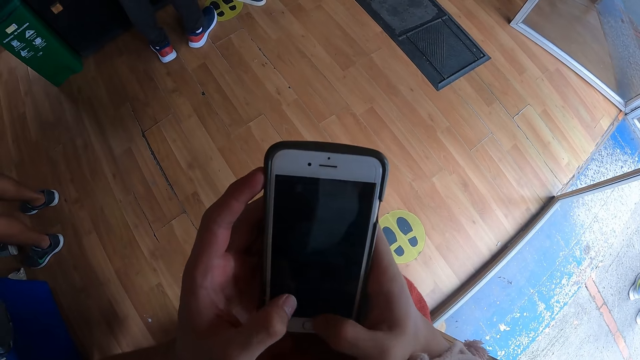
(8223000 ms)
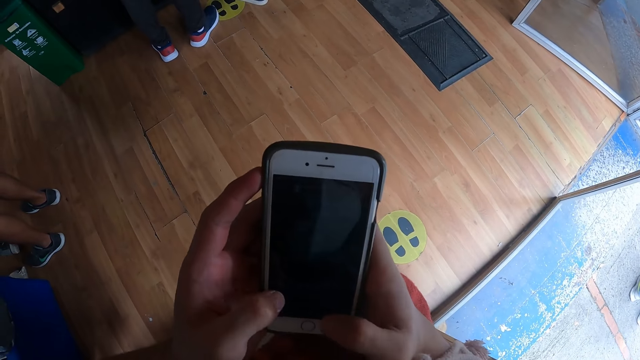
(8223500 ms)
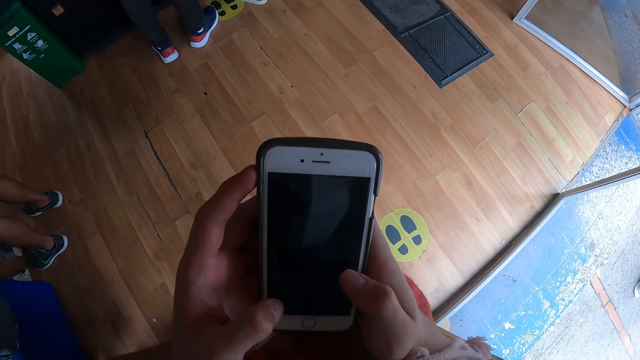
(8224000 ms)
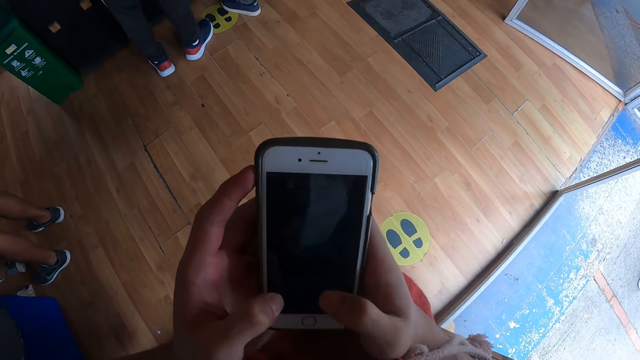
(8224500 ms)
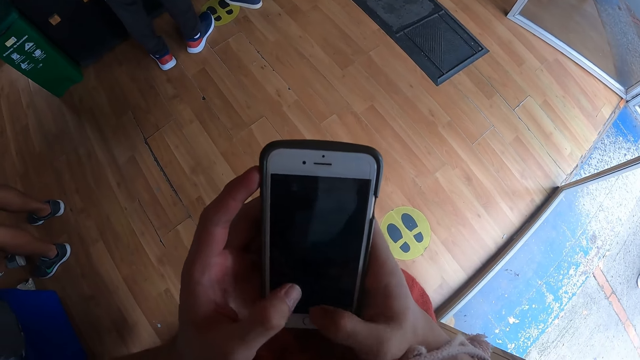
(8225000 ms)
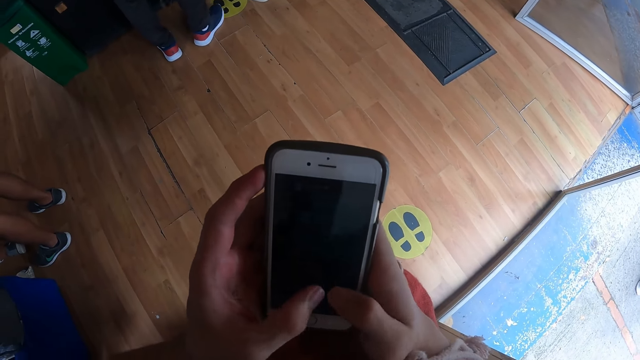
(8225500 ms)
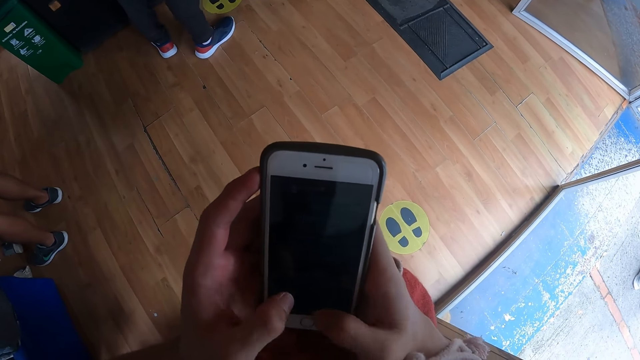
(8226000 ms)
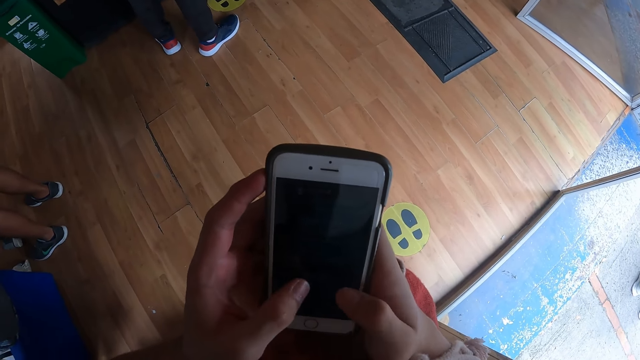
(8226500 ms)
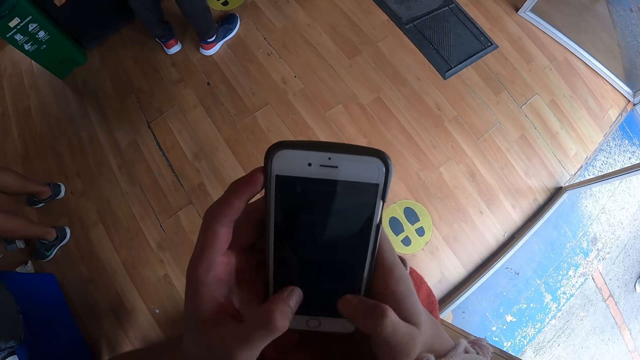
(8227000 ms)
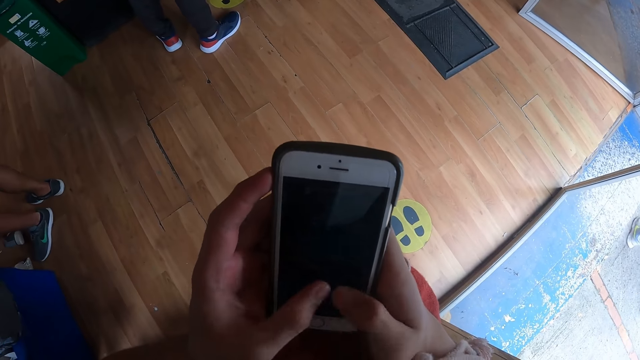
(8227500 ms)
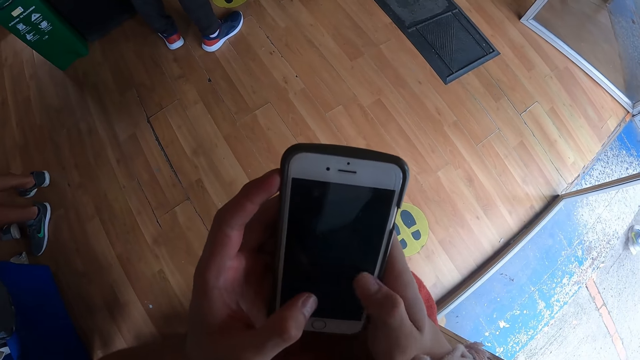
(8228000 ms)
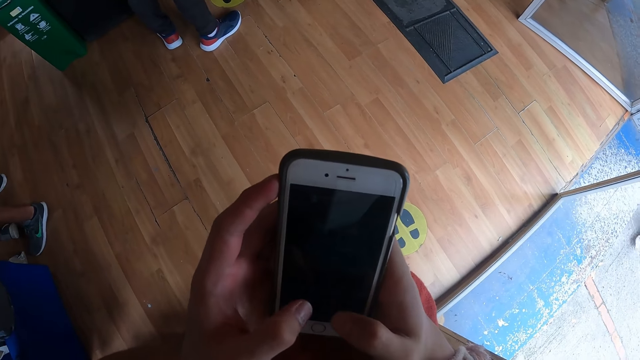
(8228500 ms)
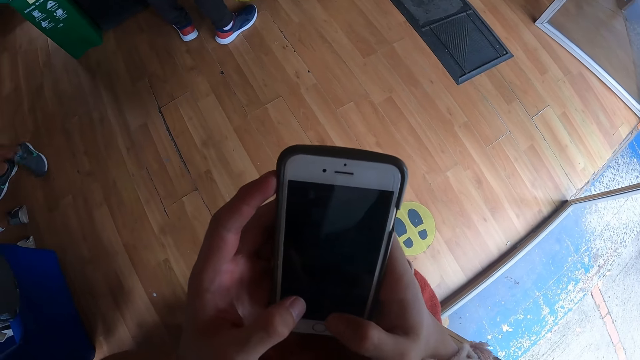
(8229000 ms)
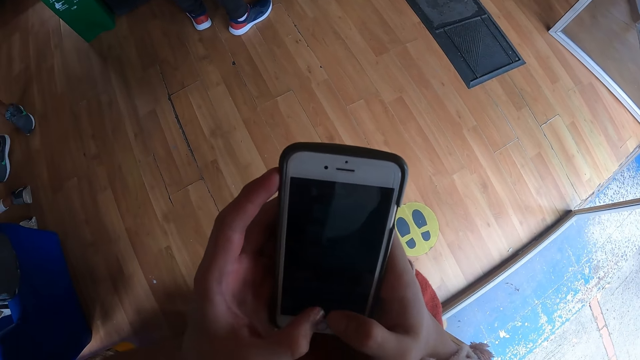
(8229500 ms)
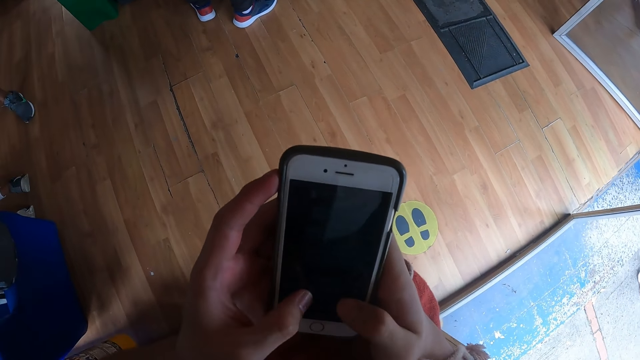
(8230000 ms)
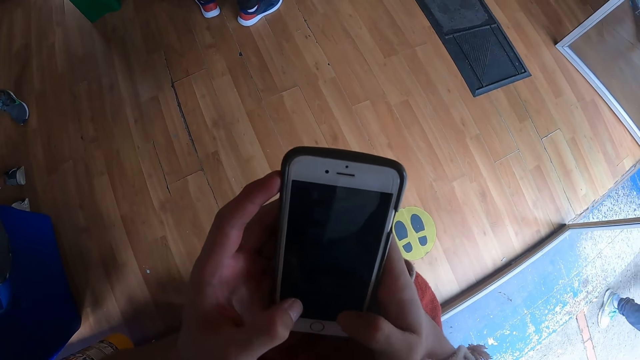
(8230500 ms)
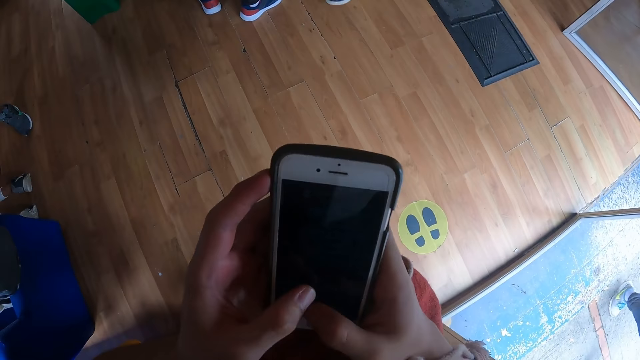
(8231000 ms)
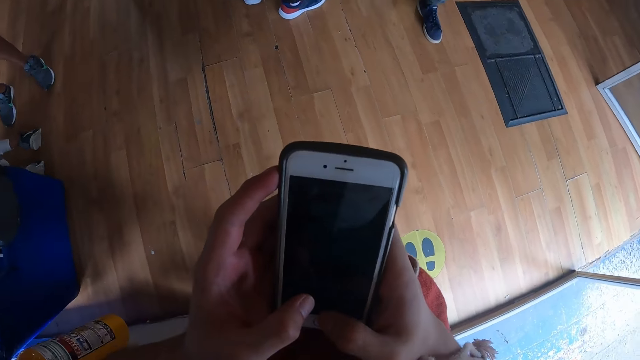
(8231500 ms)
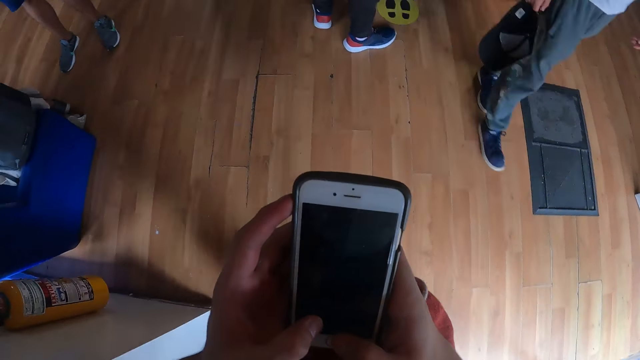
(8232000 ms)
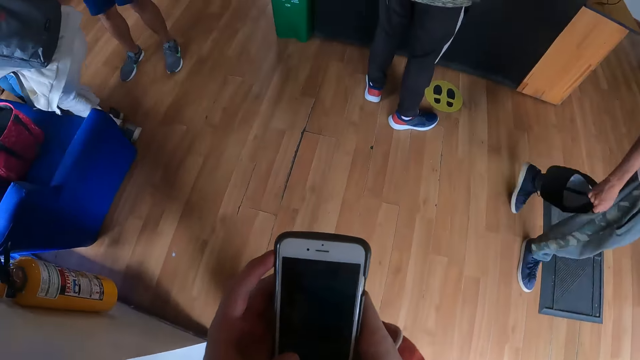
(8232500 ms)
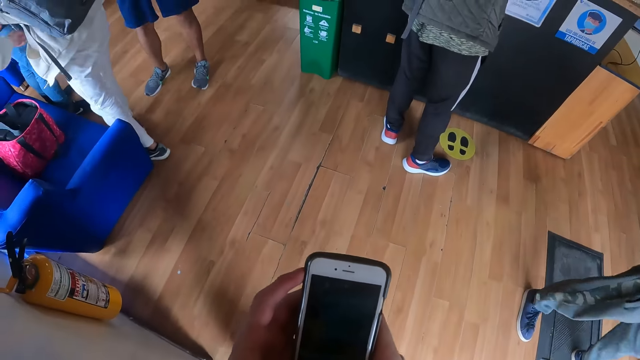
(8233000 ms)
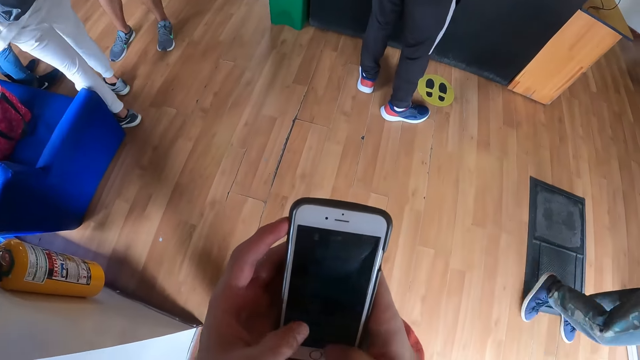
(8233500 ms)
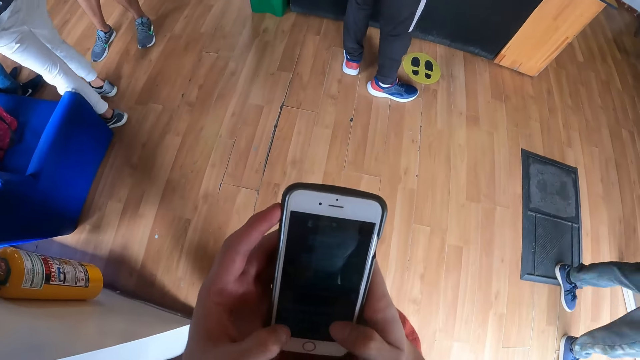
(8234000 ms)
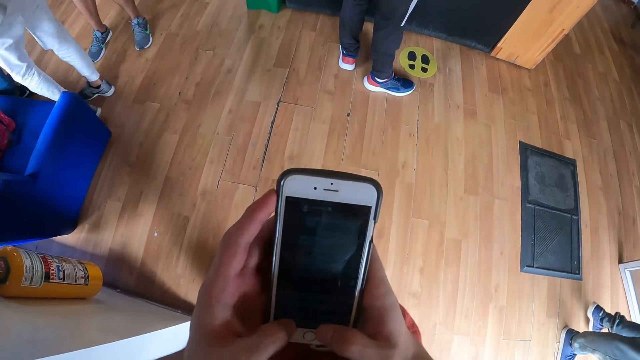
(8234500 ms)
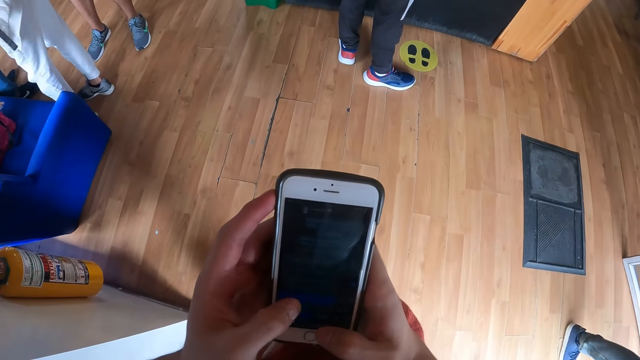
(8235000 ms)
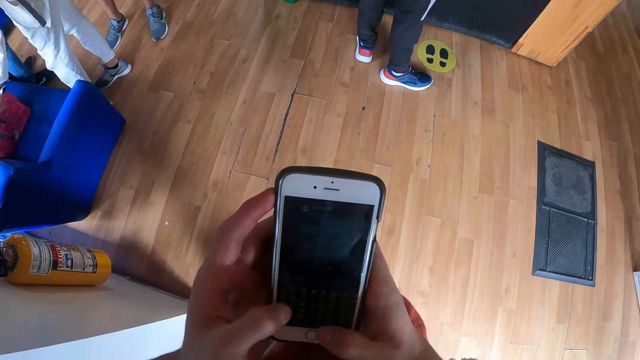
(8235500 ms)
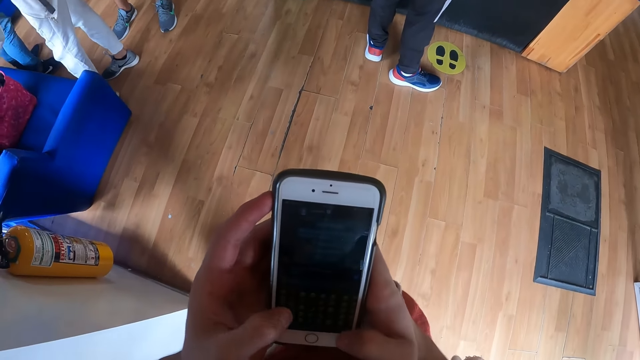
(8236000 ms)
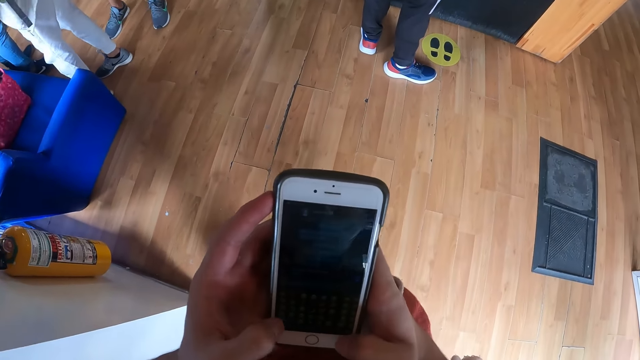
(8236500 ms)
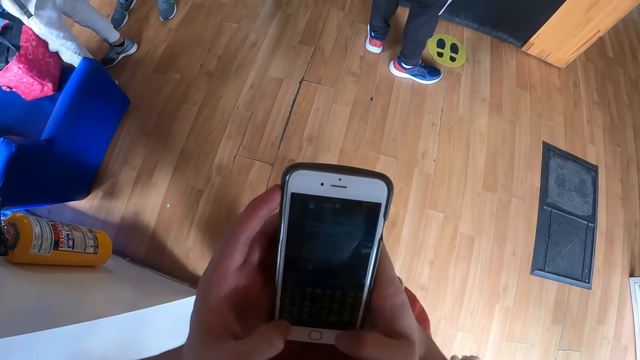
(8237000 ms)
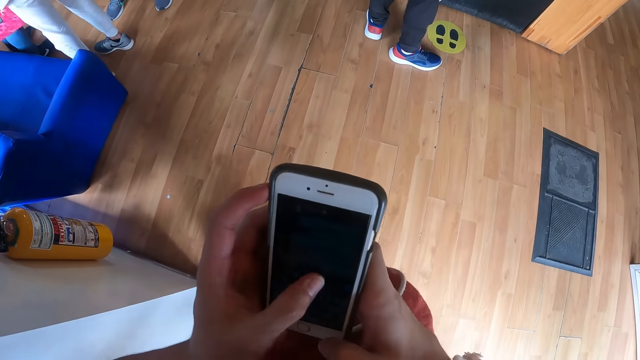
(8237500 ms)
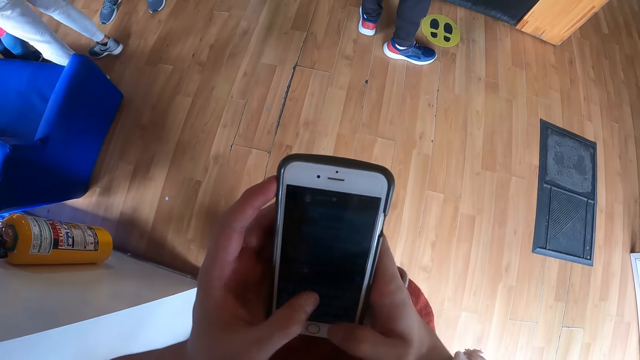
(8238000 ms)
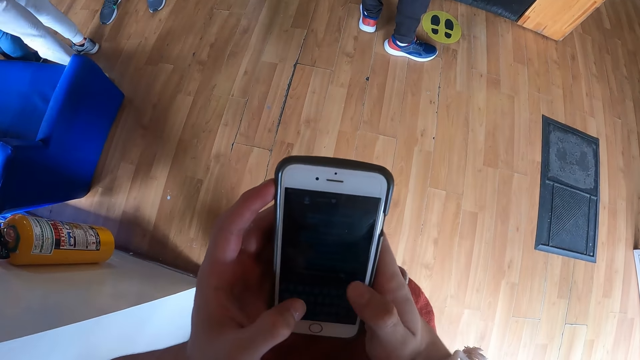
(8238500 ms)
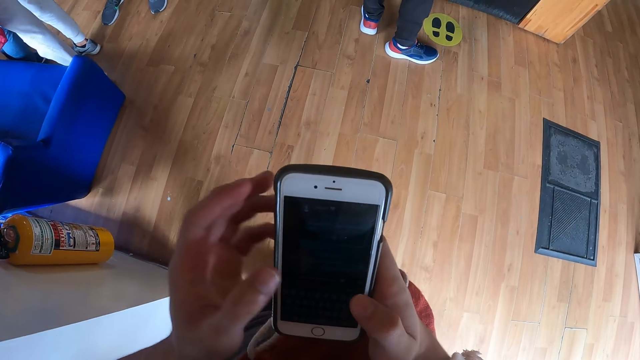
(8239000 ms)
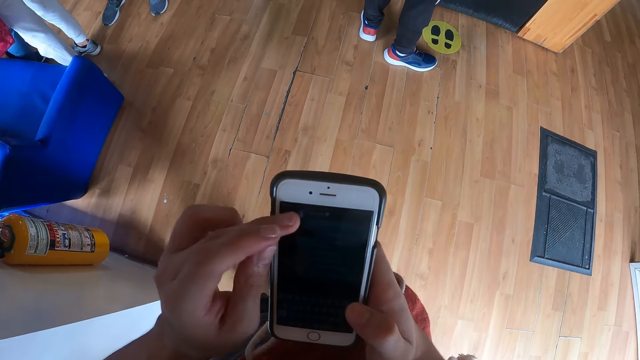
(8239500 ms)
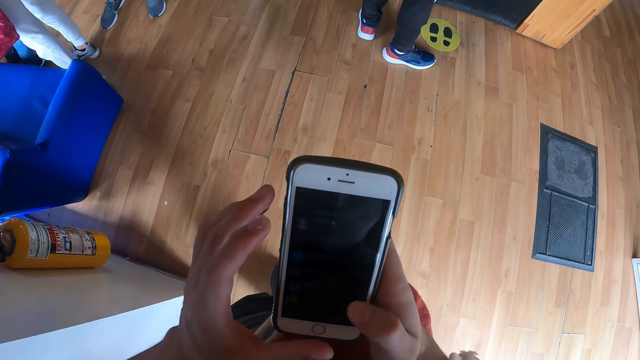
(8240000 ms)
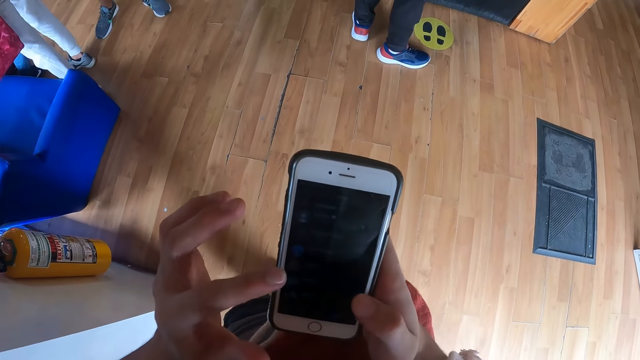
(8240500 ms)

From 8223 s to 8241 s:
A man walks outside. The camera wearer uses the phone.

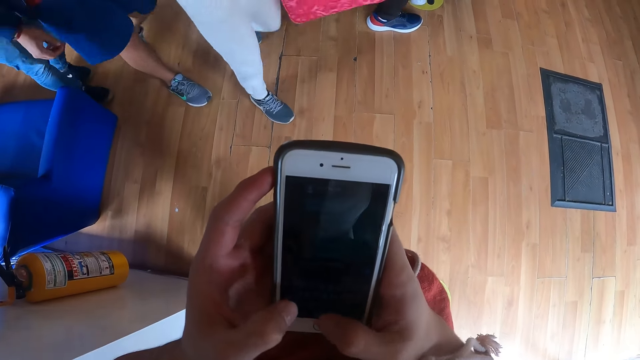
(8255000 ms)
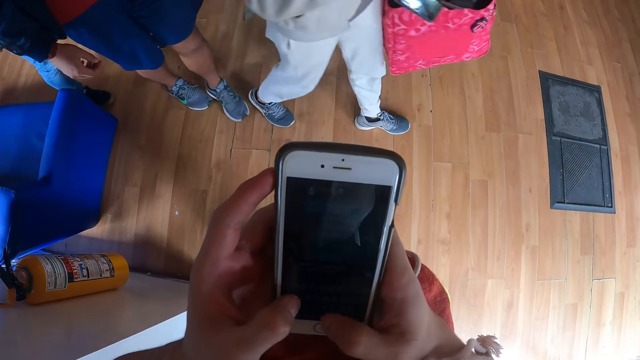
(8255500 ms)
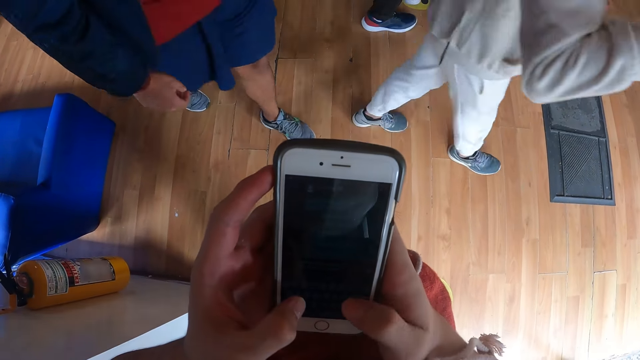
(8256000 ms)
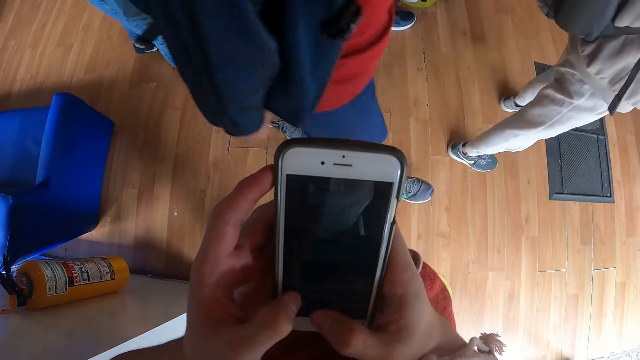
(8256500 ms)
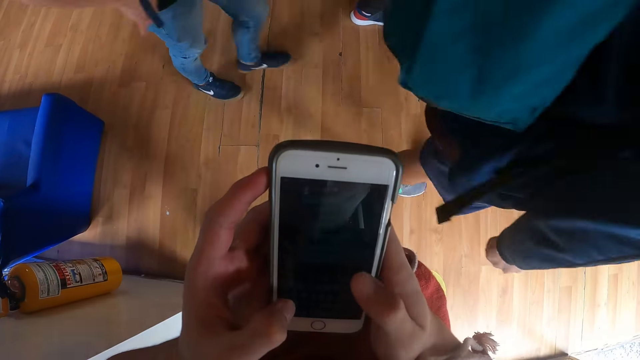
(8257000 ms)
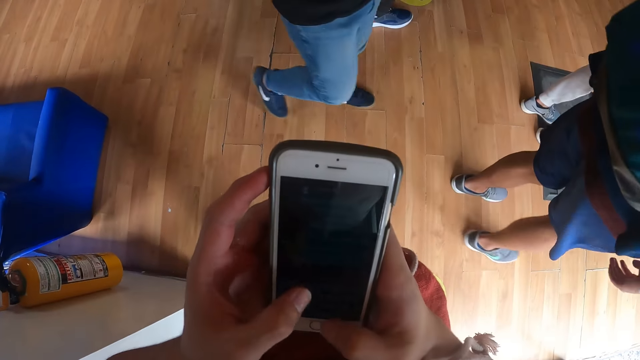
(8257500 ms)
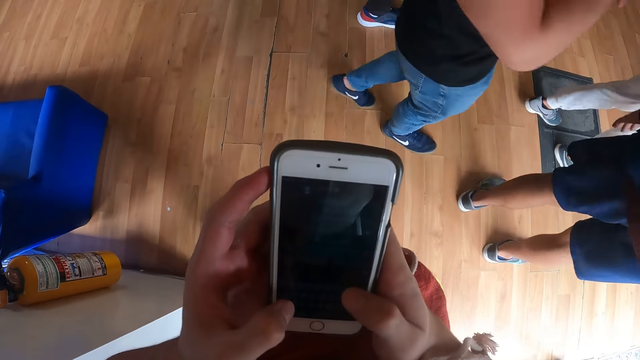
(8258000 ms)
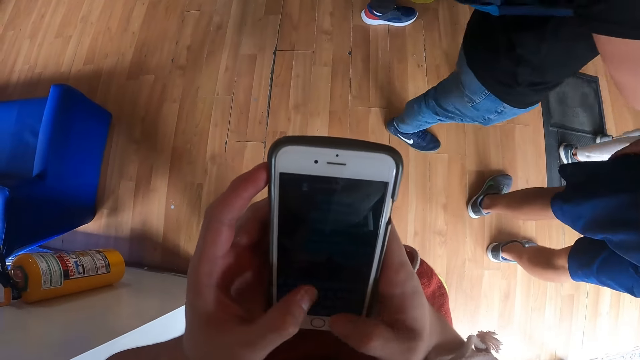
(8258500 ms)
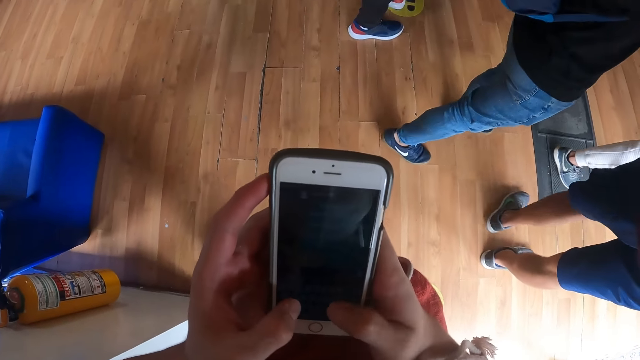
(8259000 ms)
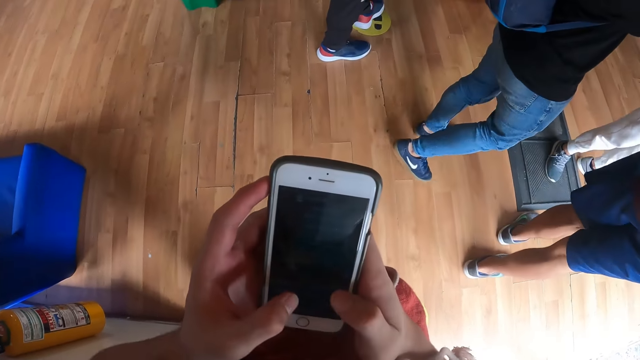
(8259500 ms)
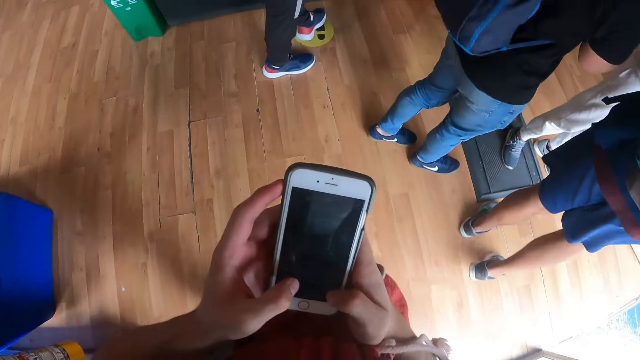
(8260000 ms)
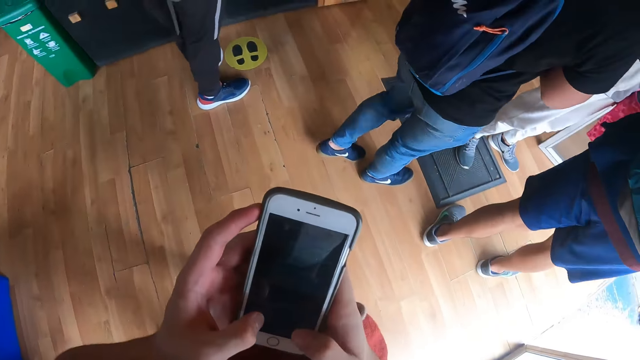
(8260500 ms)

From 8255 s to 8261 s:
A man walks around. The camera wearer uses the phone.
